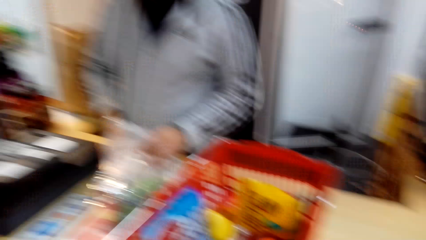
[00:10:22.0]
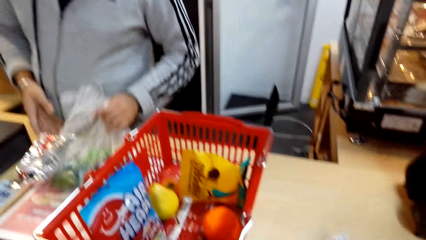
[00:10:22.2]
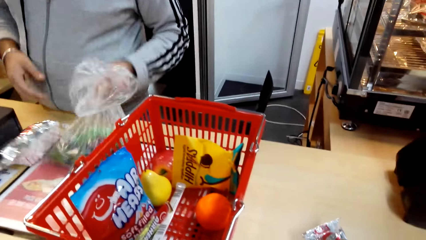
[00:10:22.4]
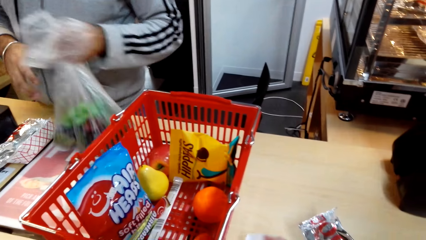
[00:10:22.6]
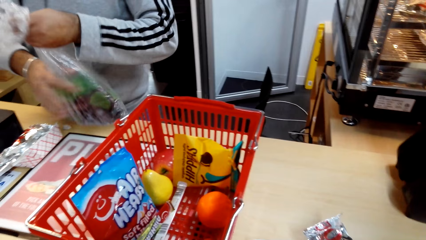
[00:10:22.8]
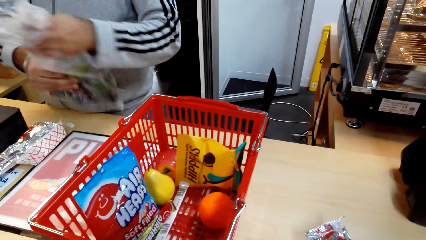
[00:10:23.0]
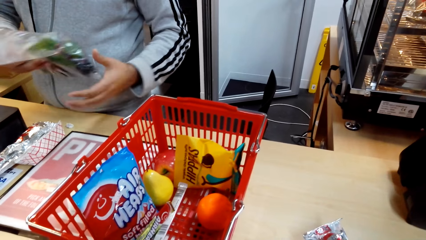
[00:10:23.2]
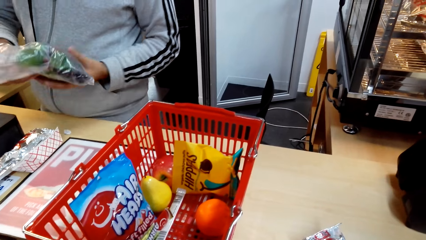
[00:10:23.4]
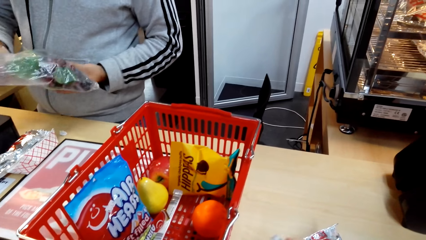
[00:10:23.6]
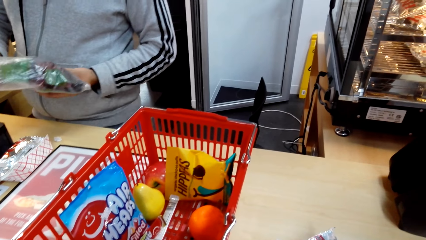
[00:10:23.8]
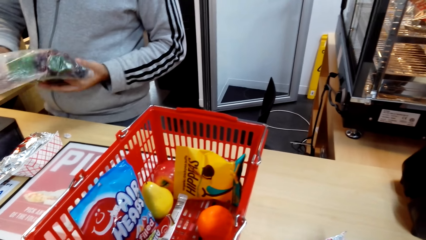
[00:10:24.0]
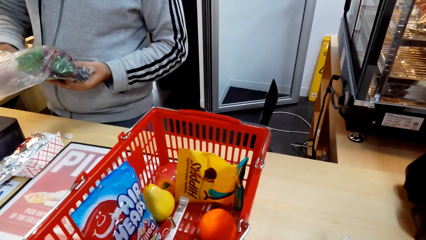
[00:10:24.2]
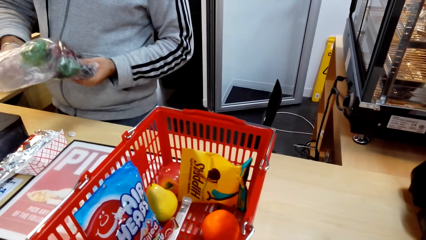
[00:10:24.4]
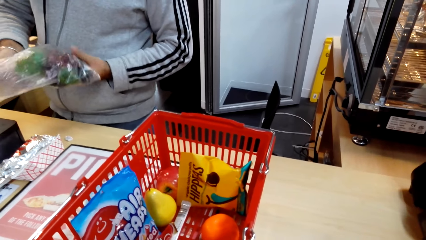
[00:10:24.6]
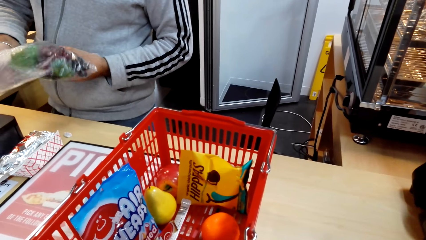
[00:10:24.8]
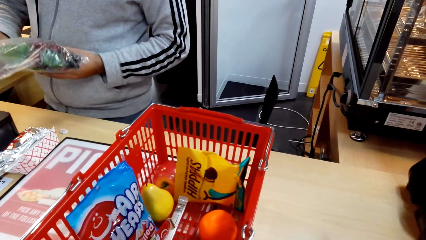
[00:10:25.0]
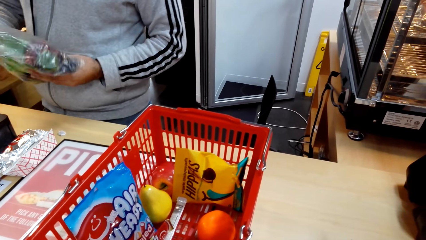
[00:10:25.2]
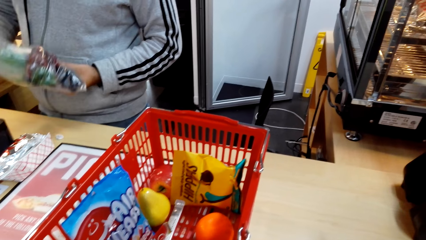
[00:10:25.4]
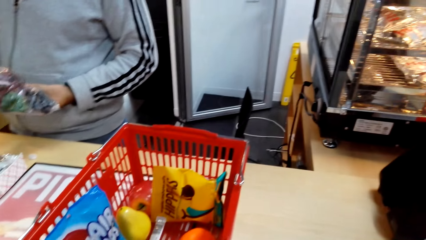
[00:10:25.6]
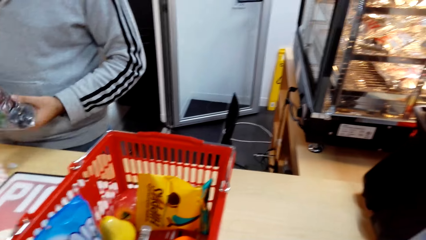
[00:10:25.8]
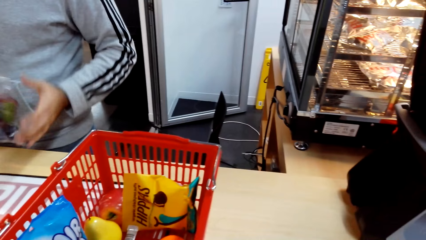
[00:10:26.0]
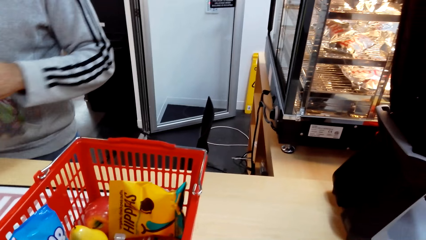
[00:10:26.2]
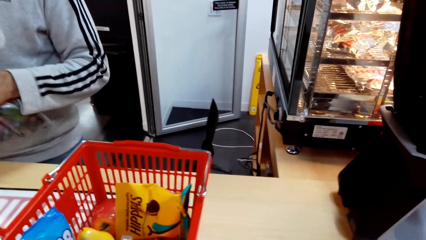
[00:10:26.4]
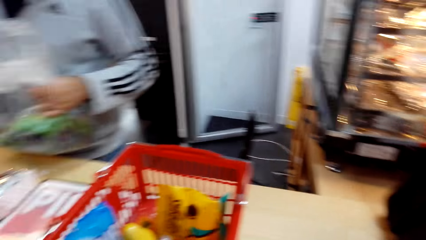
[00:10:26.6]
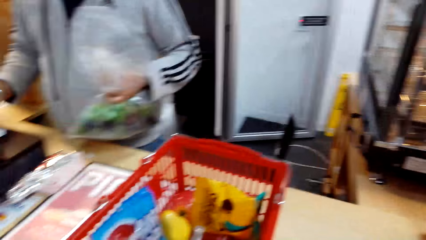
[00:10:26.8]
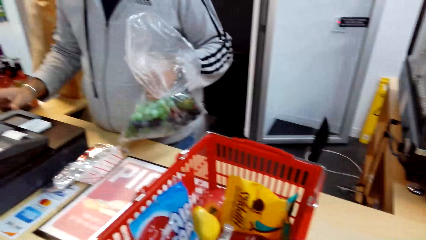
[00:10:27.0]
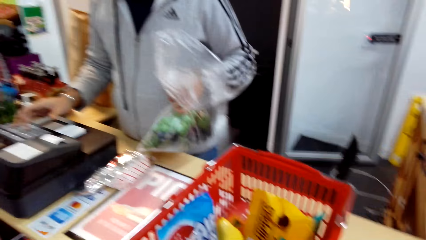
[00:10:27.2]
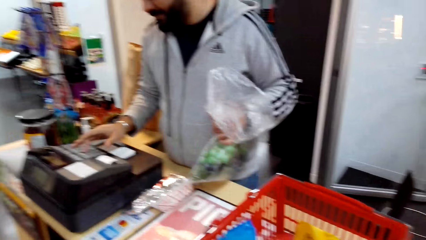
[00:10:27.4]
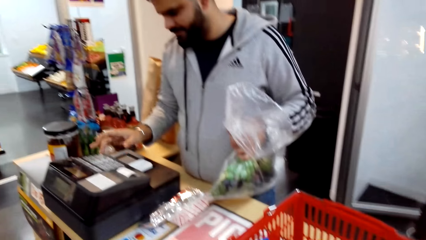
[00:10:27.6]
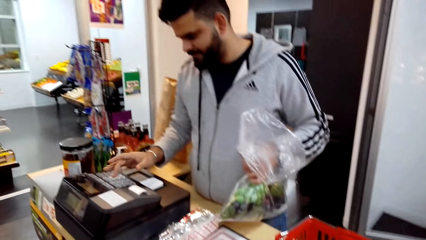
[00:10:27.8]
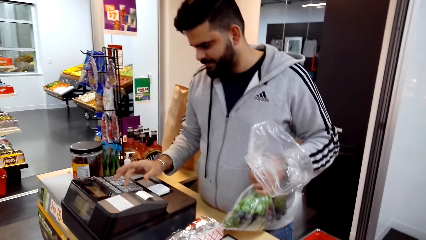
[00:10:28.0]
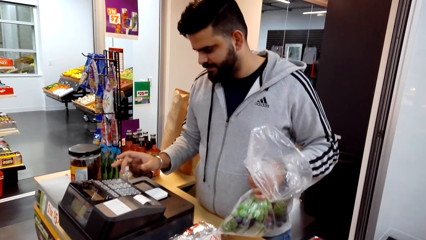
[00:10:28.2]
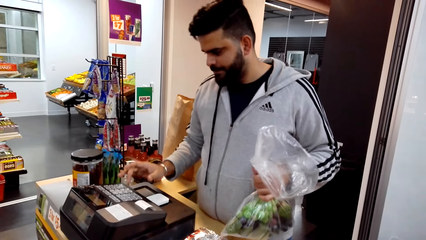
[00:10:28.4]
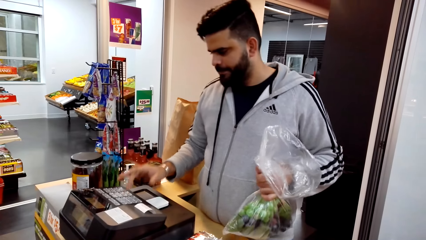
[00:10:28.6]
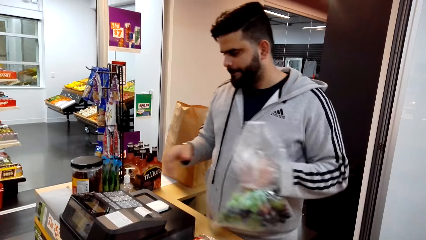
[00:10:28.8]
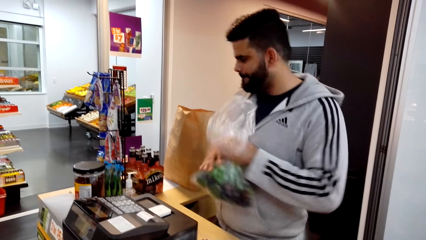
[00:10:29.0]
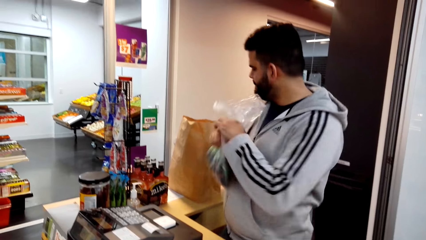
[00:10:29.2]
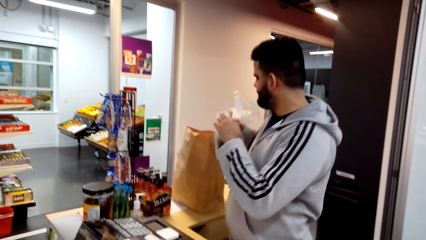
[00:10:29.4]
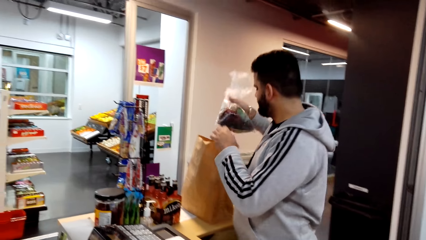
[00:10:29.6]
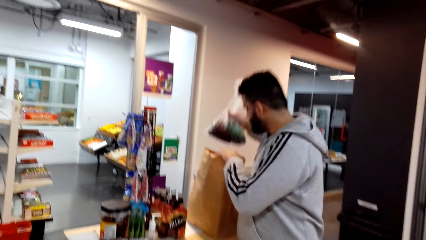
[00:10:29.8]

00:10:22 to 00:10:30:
The cashier picks up a paper bag of something with his left hand. He looks at the fruits in the polythene bag or paper bag. He holds the paper bag of something with his left hand, touches the sale machine button with his right hand, and bills the fruits price.

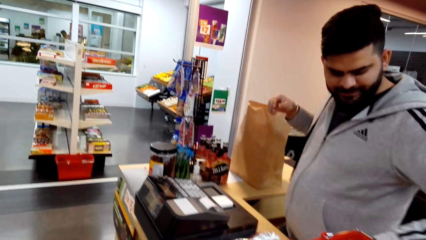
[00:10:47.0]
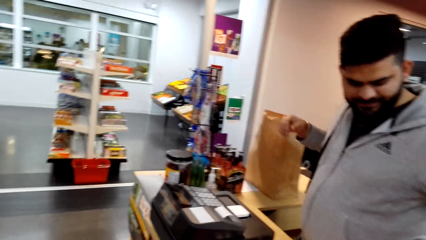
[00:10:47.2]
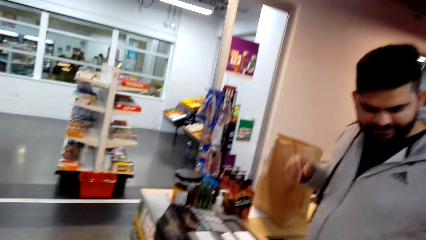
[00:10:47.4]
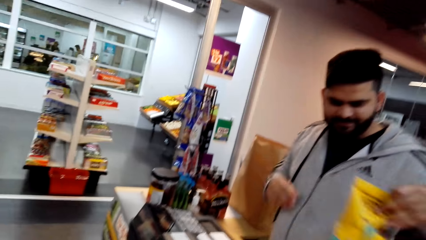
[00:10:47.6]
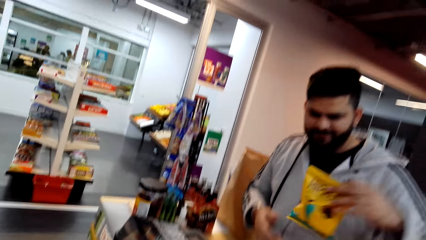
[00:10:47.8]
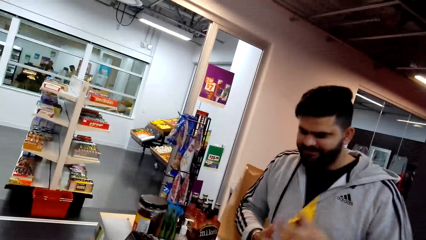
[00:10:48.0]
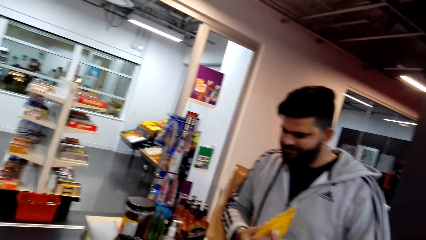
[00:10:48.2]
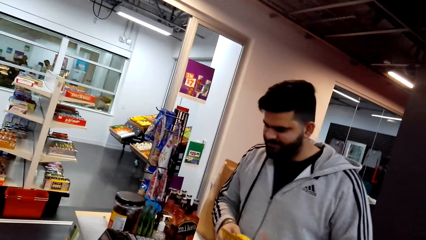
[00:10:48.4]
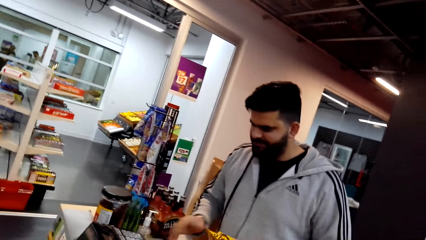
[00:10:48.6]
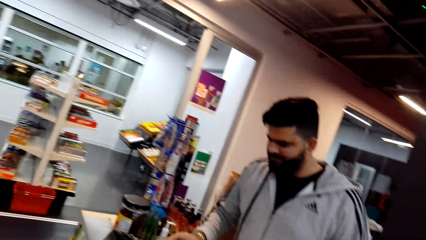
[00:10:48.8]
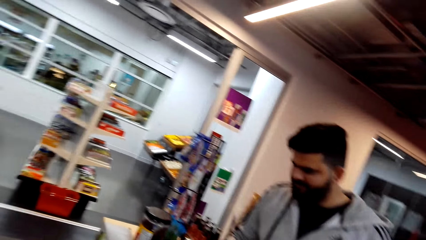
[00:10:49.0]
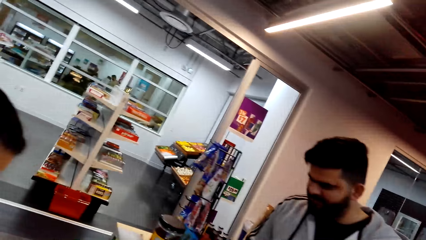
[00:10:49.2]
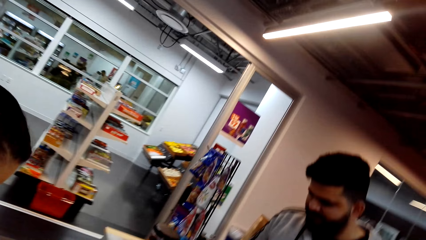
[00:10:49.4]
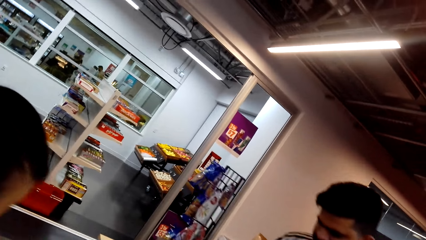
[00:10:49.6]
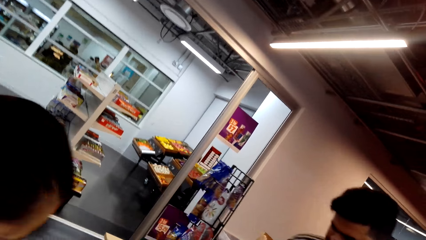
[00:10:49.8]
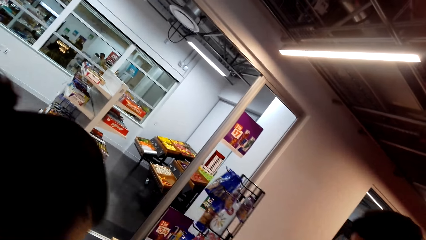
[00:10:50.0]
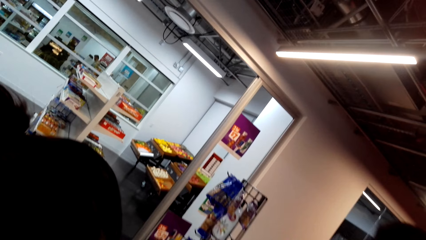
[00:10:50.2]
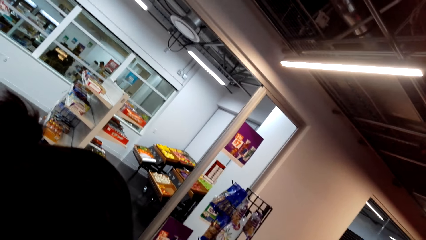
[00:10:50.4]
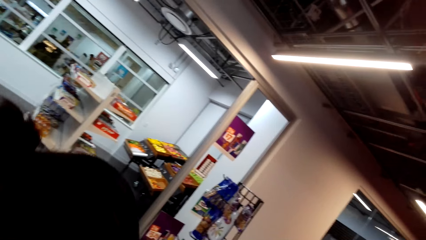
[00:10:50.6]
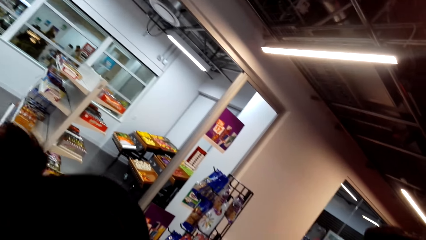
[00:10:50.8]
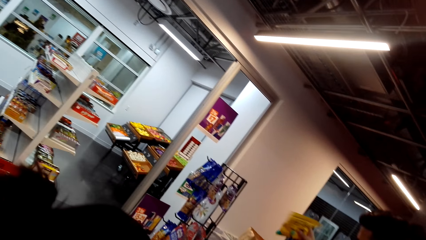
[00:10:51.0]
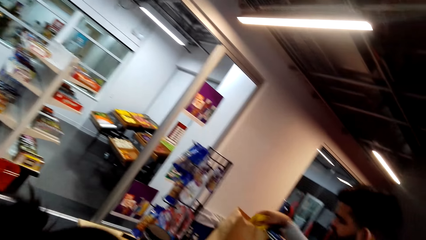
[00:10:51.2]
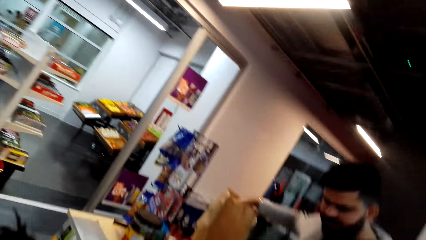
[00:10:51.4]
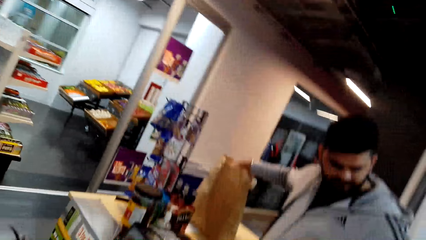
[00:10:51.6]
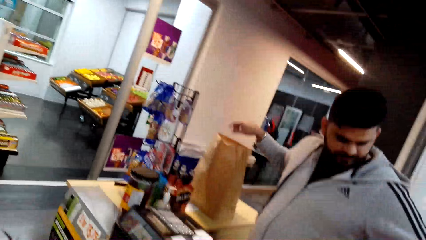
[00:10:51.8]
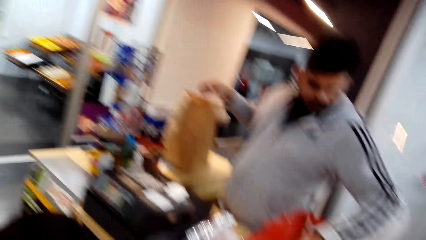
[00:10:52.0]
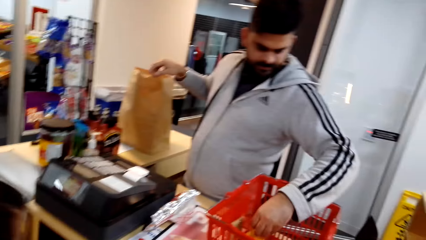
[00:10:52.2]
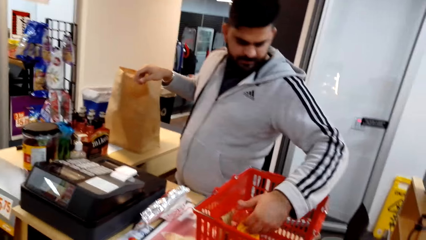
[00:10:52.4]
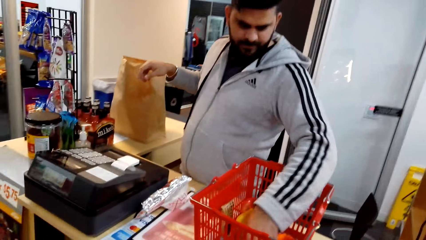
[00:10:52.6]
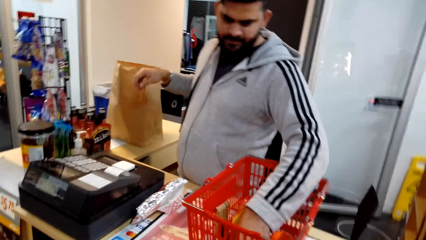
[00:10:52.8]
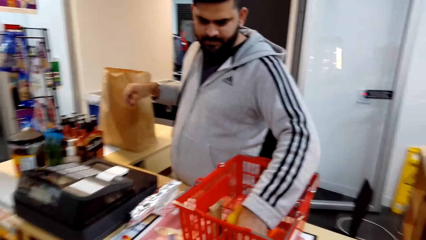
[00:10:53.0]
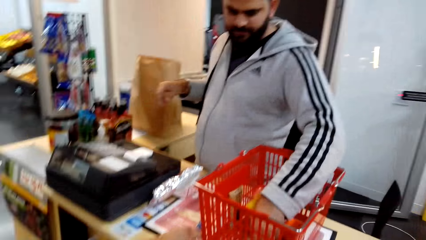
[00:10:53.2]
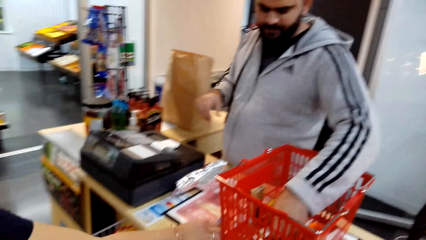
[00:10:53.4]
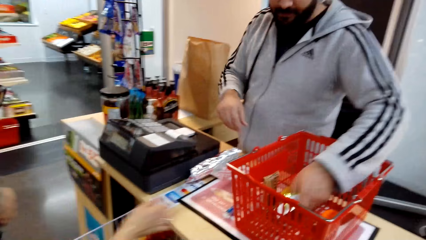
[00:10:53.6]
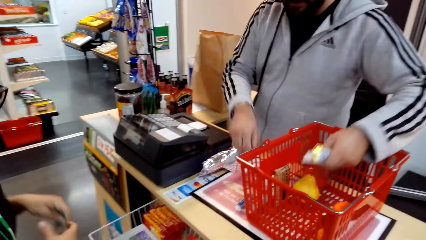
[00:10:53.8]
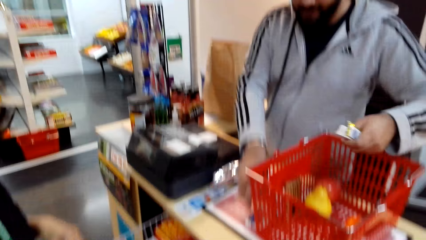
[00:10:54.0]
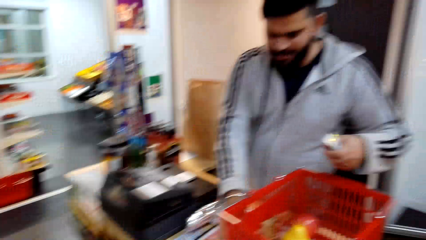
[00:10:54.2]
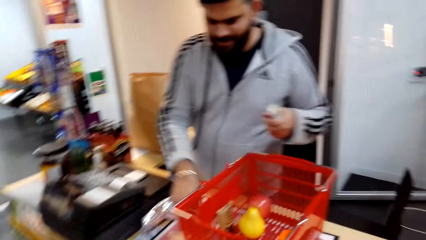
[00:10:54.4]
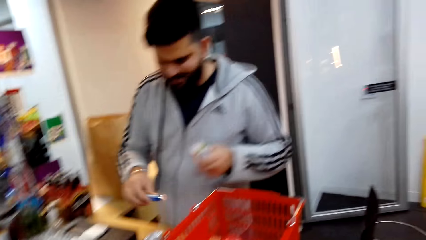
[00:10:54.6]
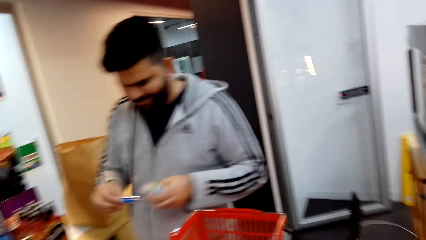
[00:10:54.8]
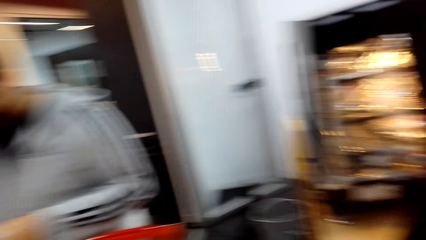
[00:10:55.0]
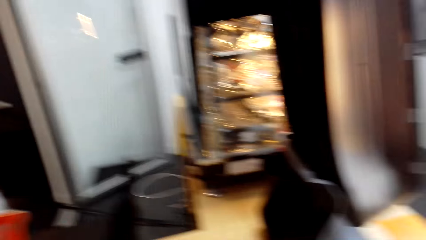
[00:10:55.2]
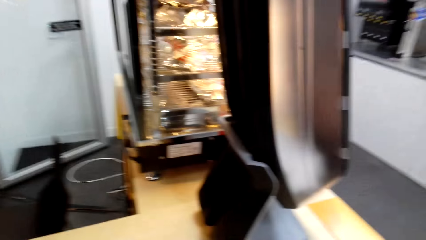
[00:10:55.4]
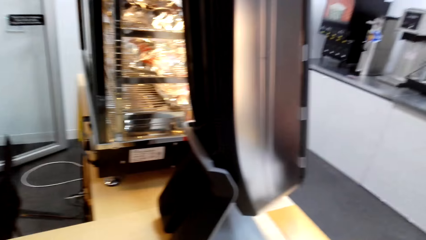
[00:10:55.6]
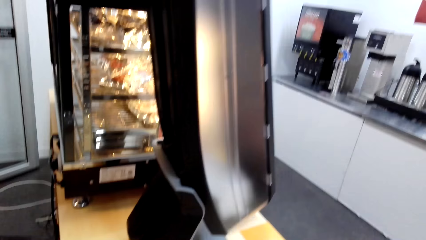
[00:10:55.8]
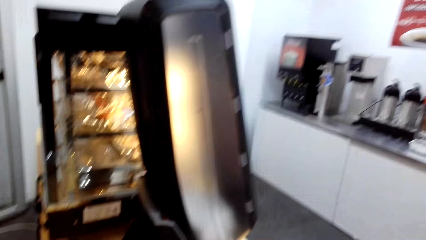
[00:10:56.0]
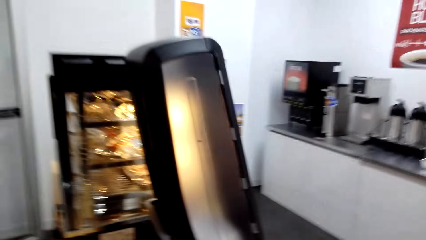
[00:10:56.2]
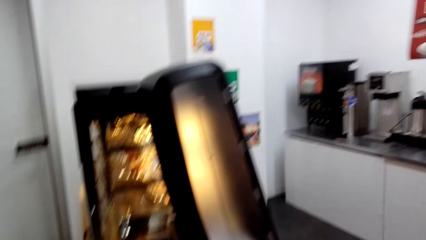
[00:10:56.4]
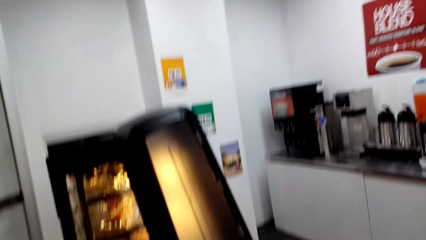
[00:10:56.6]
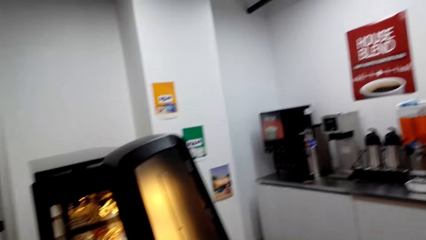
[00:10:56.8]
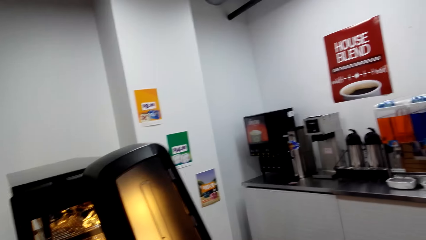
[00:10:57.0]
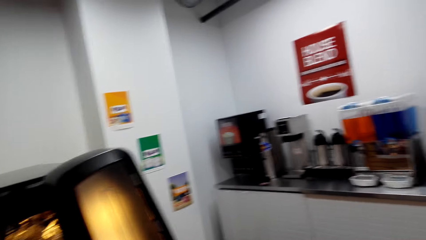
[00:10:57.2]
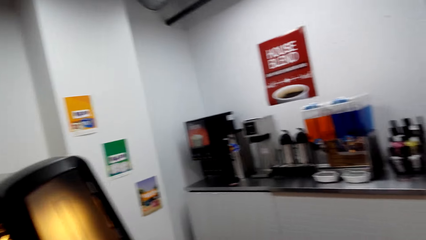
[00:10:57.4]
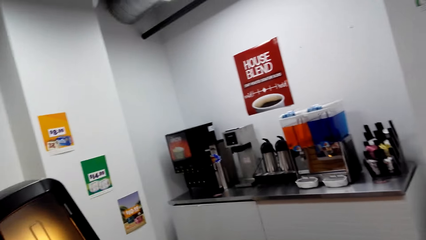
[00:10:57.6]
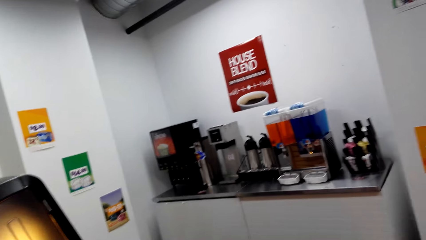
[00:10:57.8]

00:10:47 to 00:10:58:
The cashier picks up a packet of candy. The camera wearer laughs. They laugh again. The cashier holds the bag of something with his left hand. The camera wearer looks around. The cashier puts the bag of something in the paper bag. The woman talks to the camera wearer. She talks to the camera wearer again. The camera wearer laughs. They laugh again. The woman talks to the camera wearer. The cashier picks up something in the shopping basket with his left hand and talks to the woman. The camera wearer looks around and laughs. The woman laughs. The cashier laughs.
